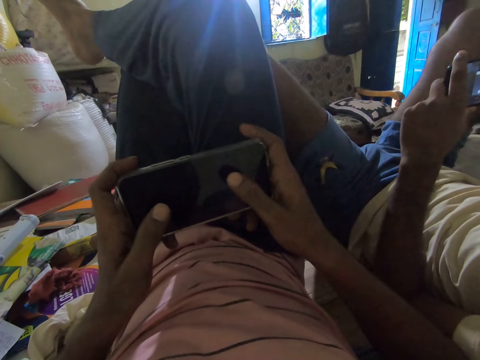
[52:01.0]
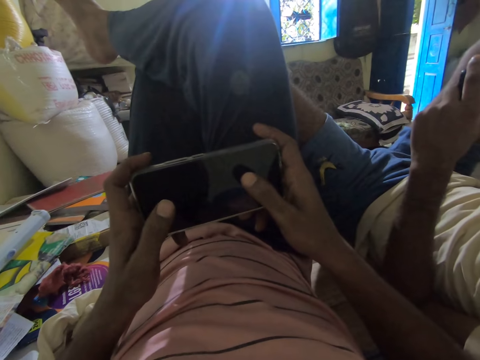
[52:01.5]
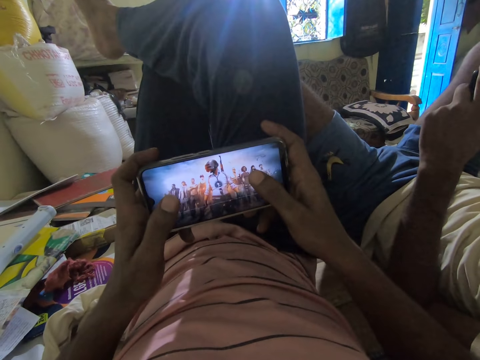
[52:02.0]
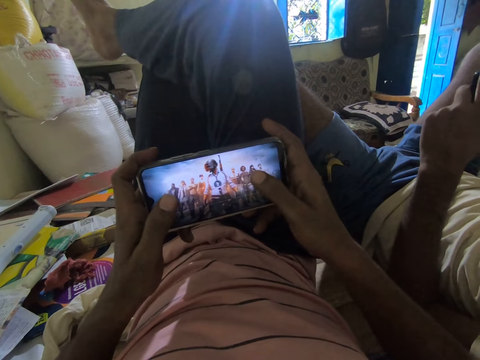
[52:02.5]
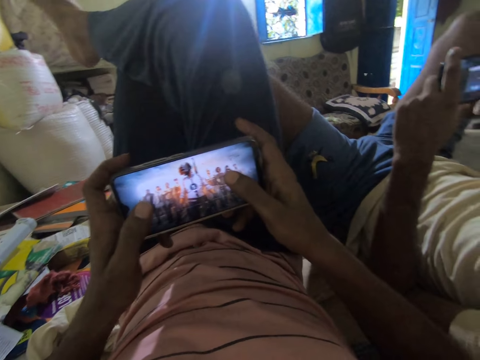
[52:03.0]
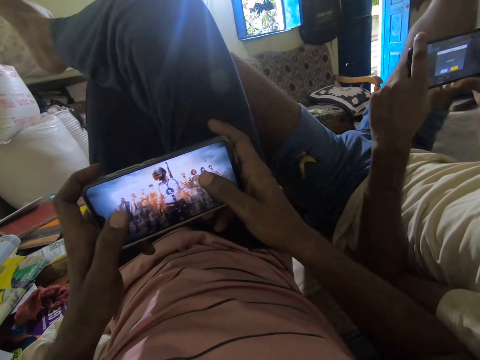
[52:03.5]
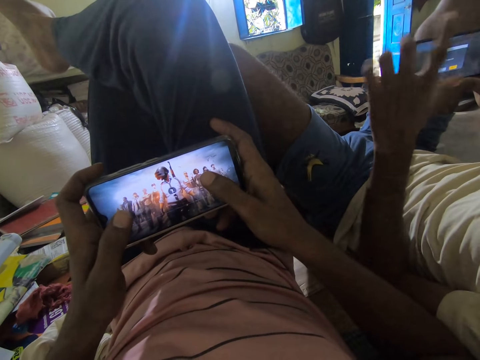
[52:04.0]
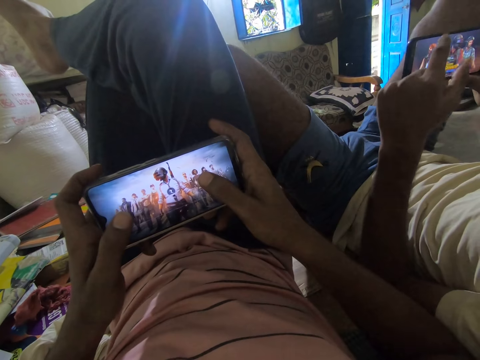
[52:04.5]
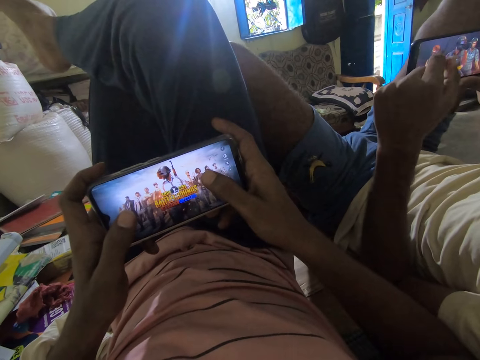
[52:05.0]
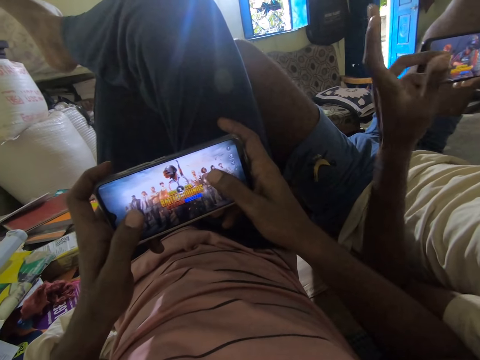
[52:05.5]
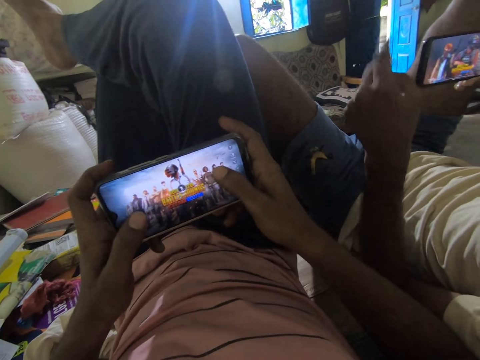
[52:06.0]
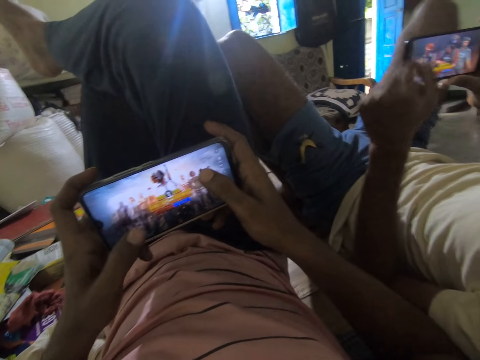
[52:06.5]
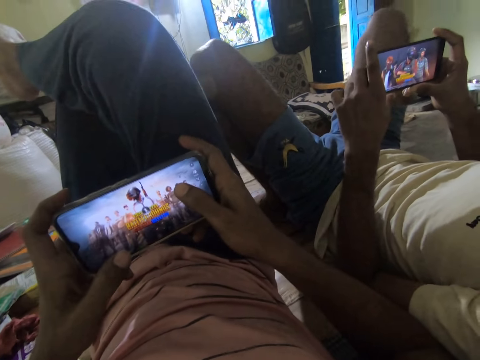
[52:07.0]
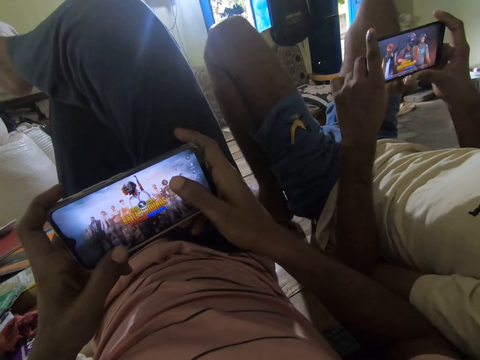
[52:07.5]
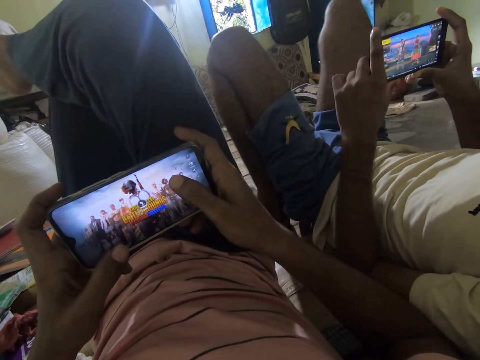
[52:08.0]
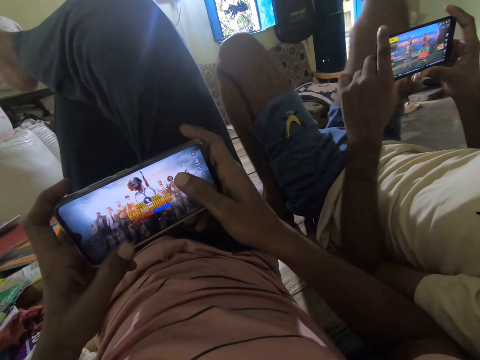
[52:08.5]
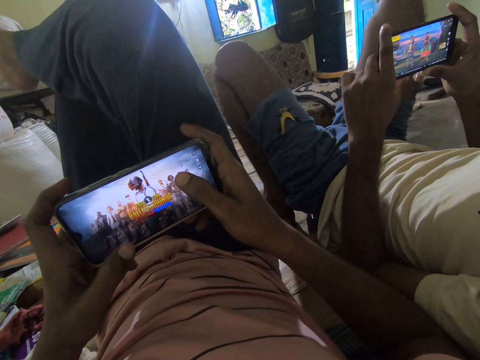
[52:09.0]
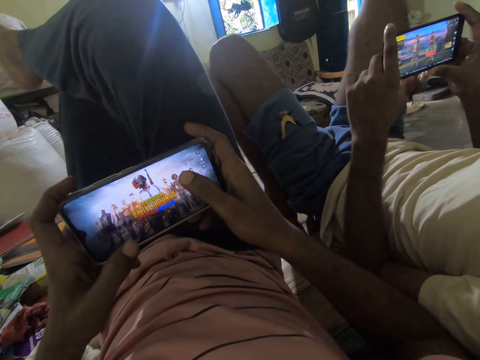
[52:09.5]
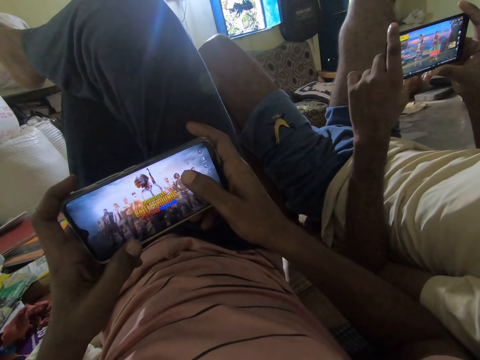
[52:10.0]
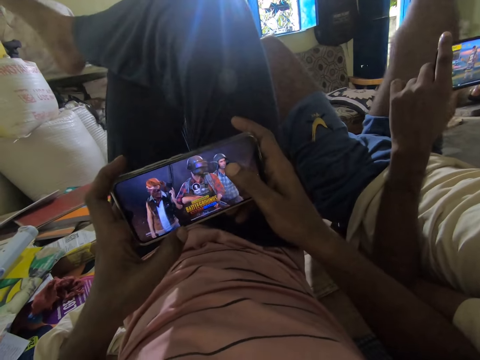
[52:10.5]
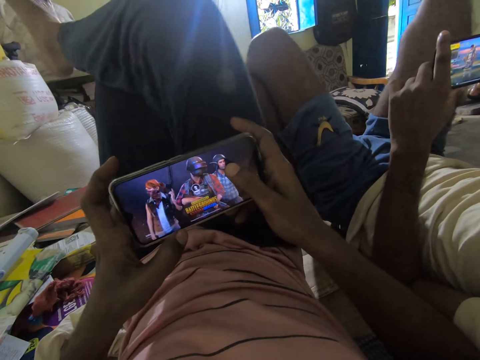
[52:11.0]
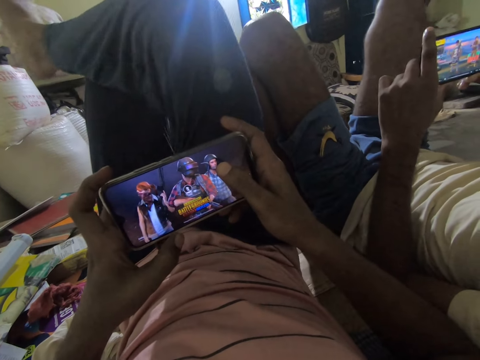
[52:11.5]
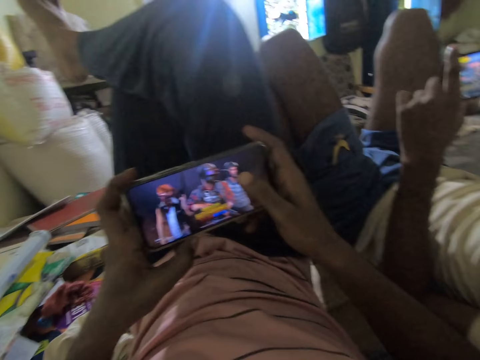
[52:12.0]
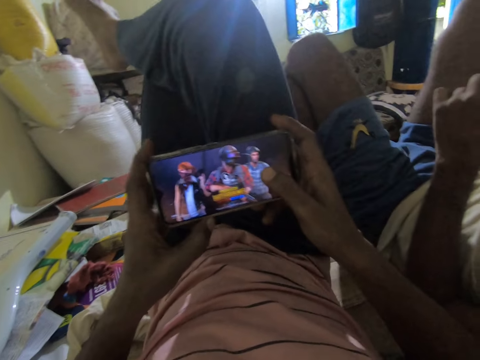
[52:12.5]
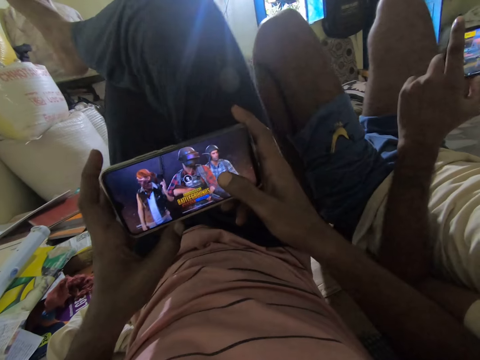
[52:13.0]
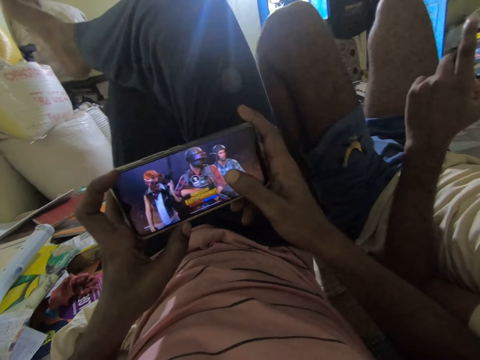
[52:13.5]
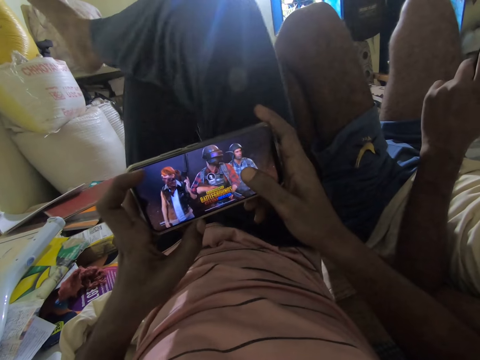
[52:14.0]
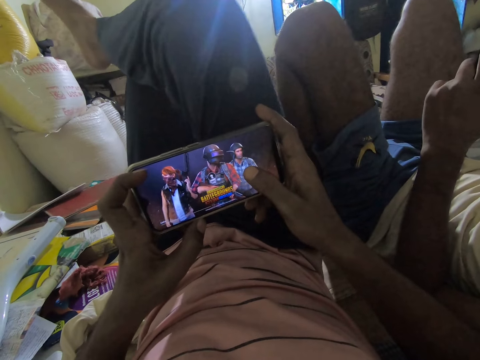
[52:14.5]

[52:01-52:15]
The camera wearer sings in a room. A man talks to the camera wearer in the room. The man swings up the left hand in the room. The camera wearer talks. They play a game in a phone. The man plays a game in a phone. He swings up the thighs. The camera wearer swings the right leg. They play a game in the phone.

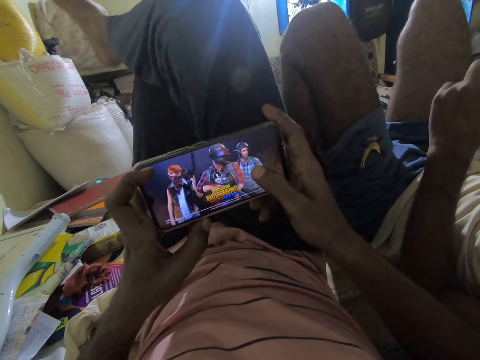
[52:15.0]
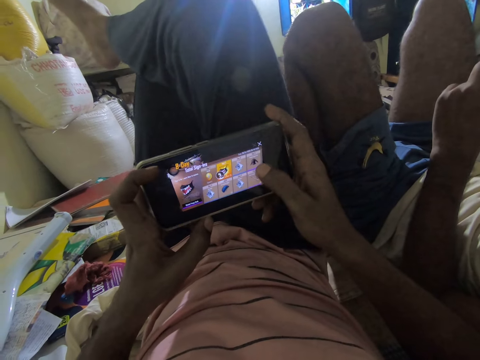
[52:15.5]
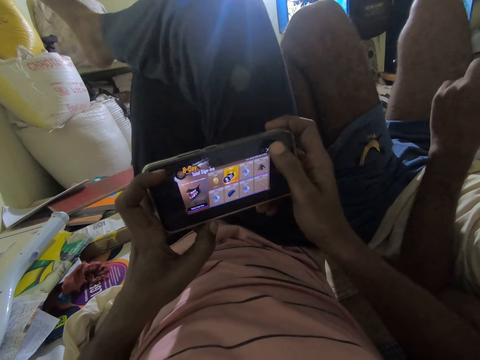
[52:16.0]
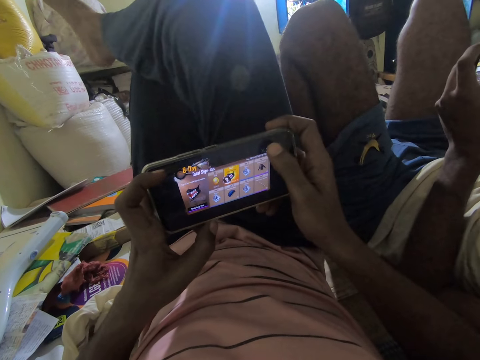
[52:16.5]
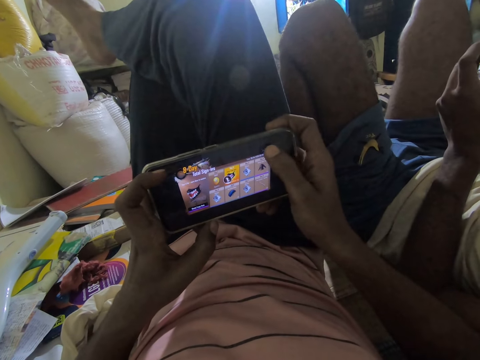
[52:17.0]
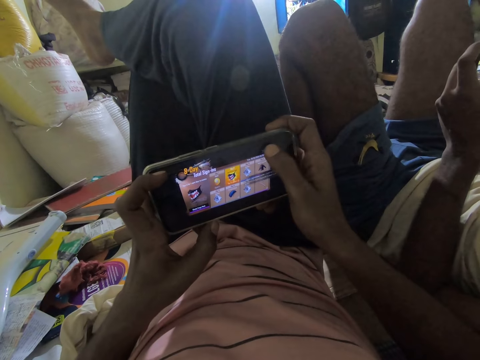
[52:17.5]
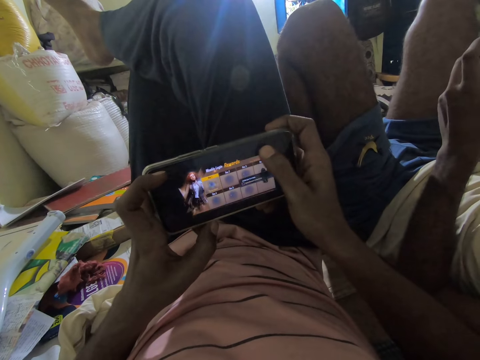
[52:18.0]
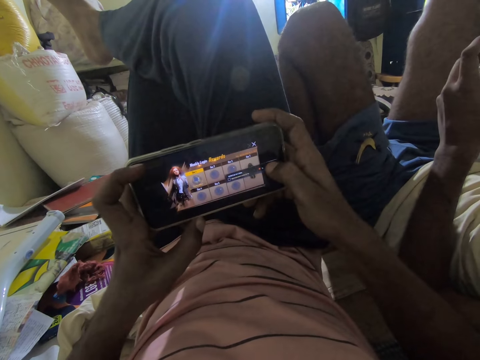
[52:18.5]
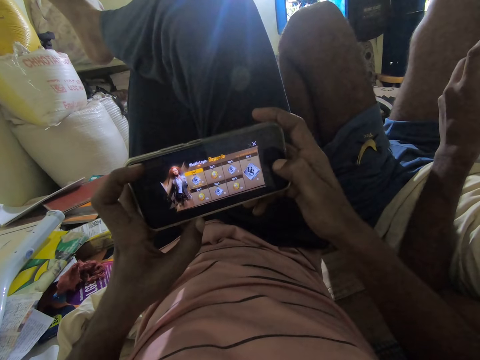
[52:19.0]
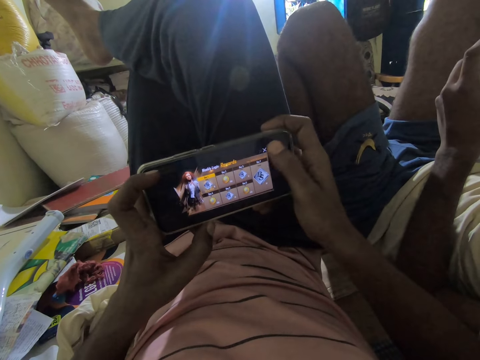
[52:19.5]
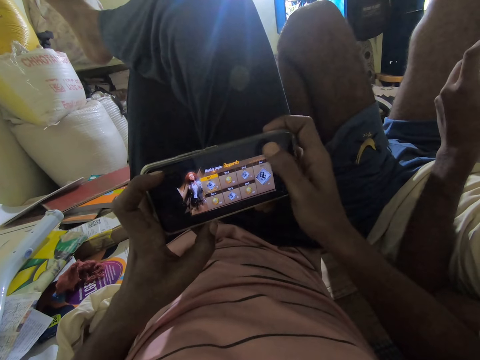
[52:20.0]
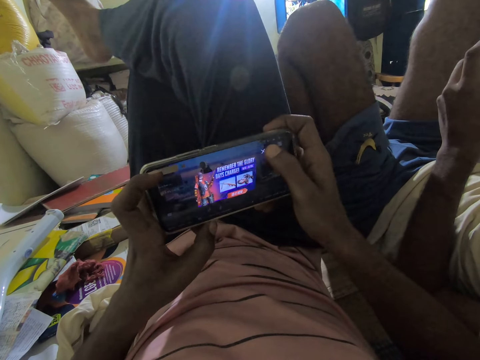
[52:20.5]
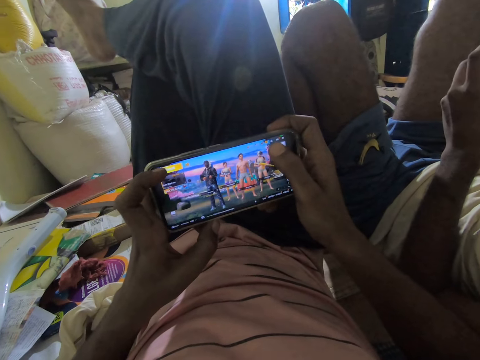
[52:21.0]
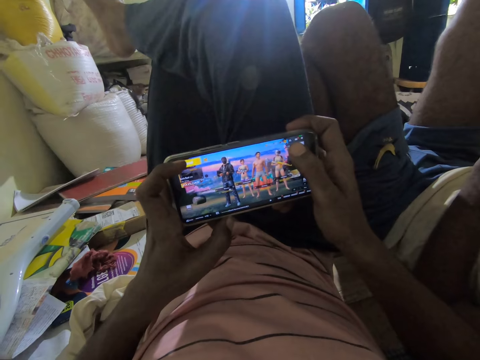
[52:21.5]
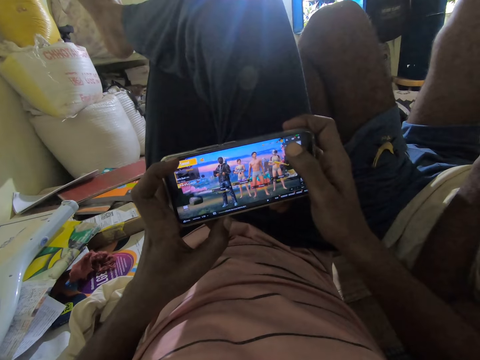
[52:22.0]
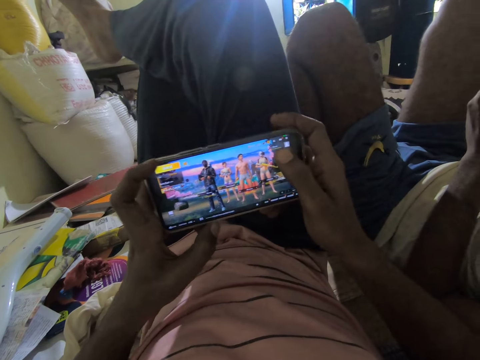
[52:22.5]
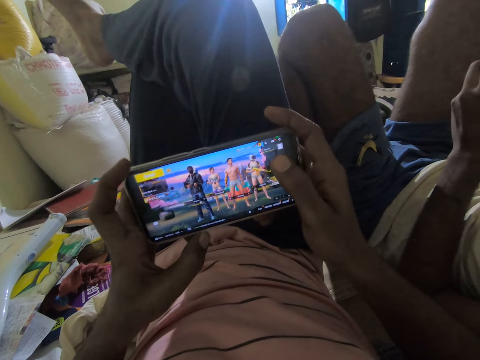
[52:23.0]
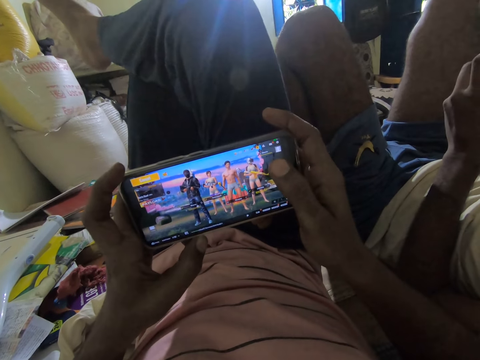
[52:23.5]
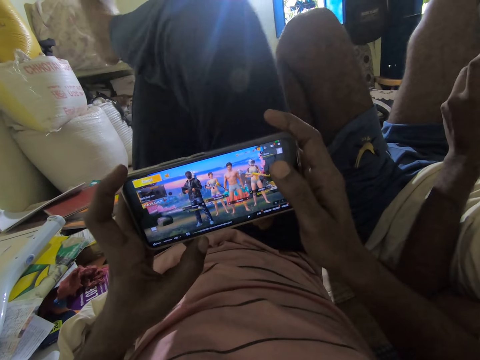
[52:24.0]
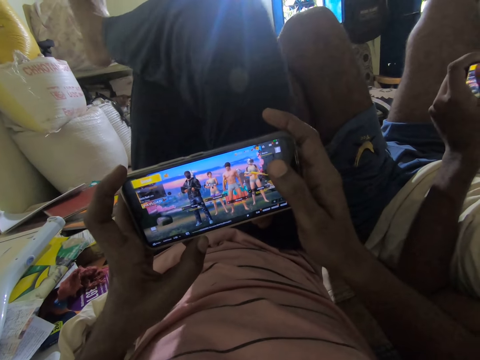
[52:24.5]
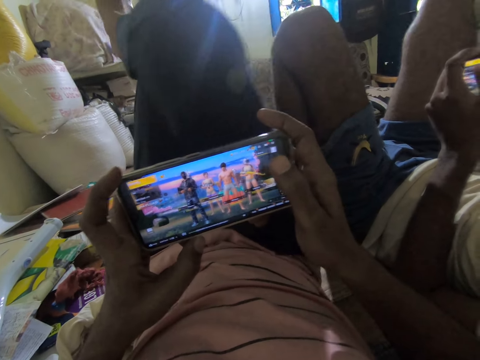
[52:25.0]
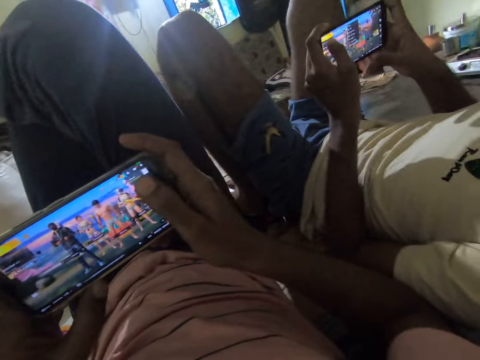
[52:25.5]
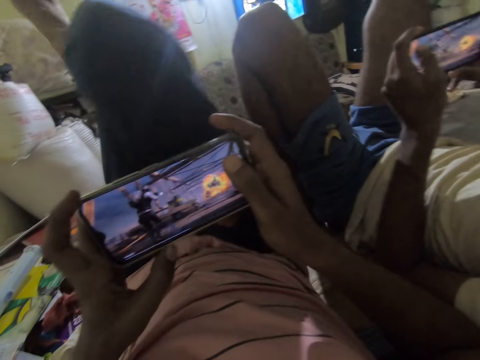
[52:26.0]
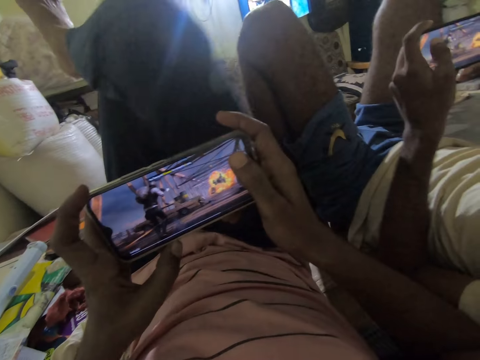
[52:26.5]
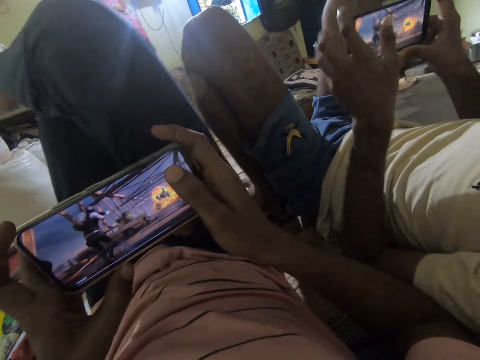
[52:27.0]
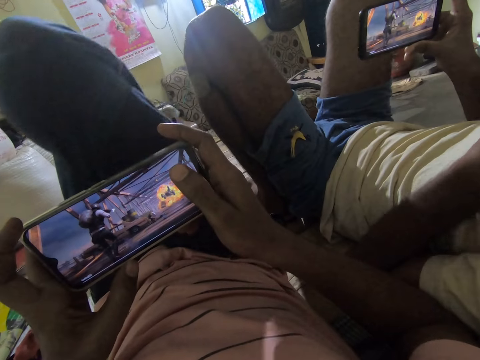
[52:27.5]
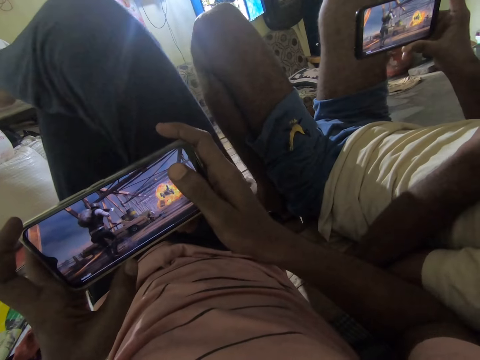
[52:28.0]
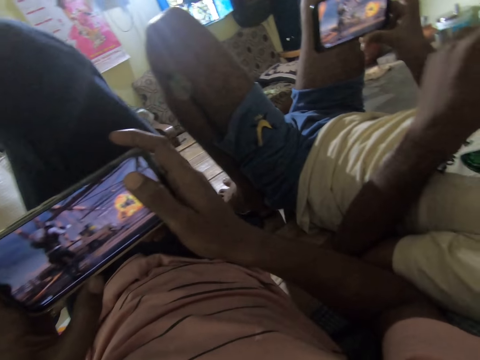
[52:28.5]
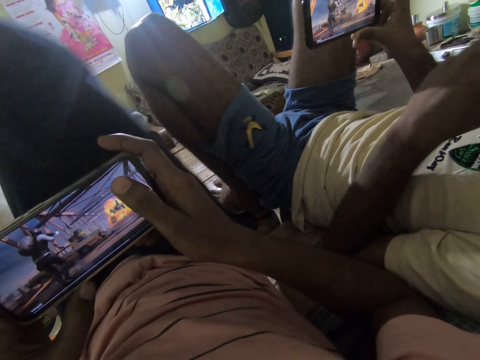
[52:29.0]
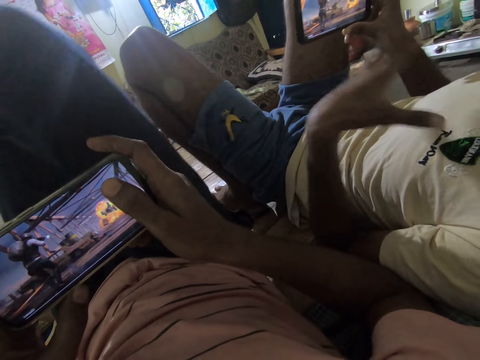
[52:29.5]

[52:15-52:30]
The camera wearer swings a right leg. He selects a video game on his phone. He presses a phone button. He swings the right leg. He plays a game in the phone. He talks in a room. He swings the right leg. A man lifts up a left hand.
